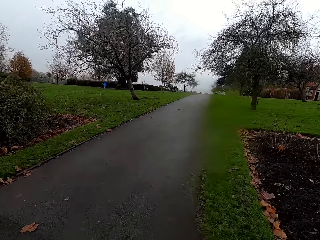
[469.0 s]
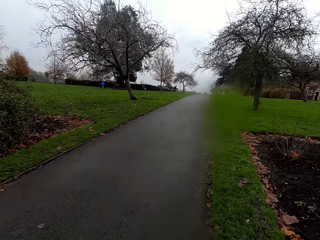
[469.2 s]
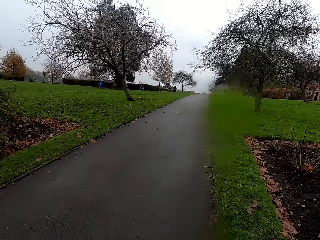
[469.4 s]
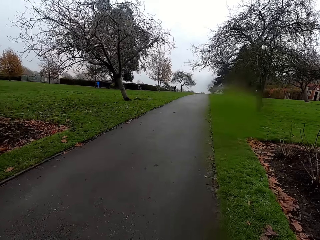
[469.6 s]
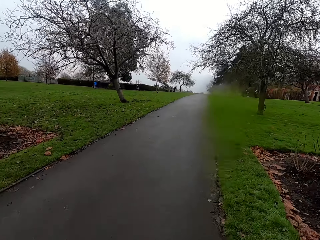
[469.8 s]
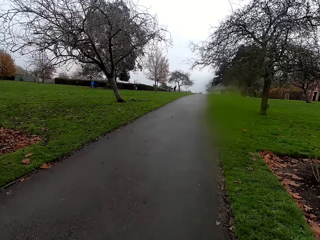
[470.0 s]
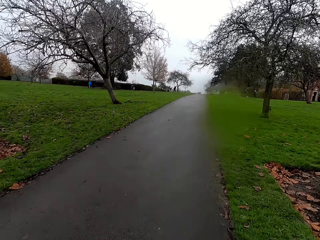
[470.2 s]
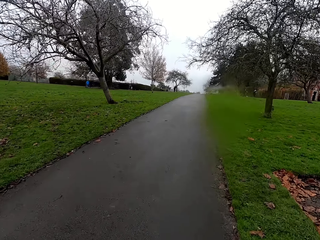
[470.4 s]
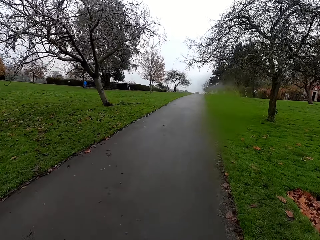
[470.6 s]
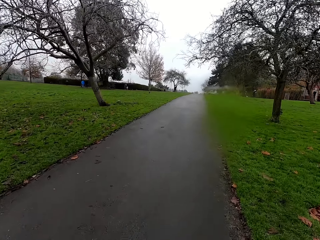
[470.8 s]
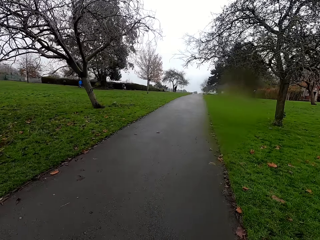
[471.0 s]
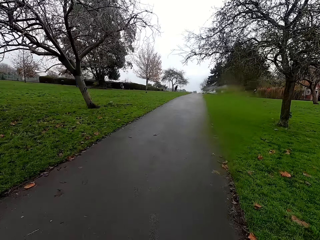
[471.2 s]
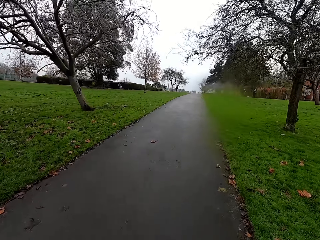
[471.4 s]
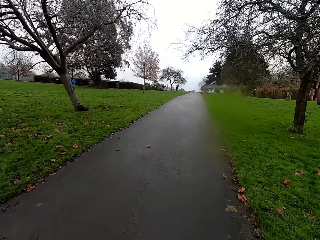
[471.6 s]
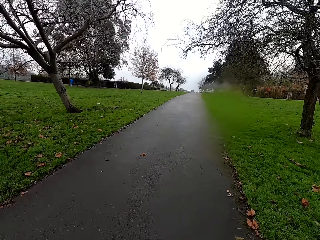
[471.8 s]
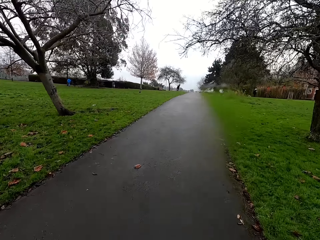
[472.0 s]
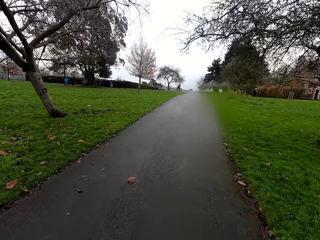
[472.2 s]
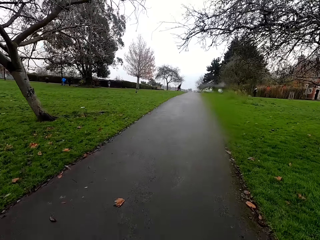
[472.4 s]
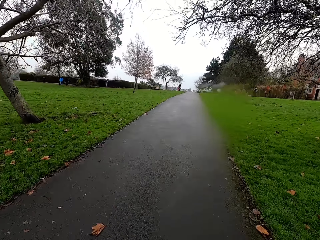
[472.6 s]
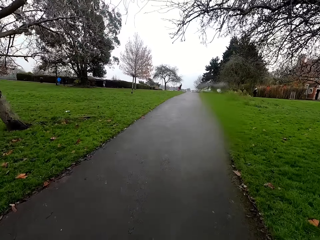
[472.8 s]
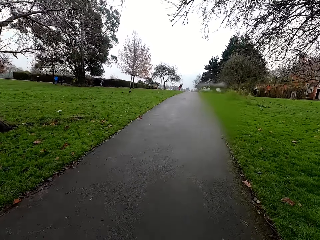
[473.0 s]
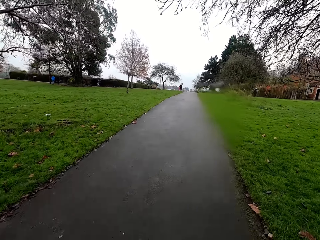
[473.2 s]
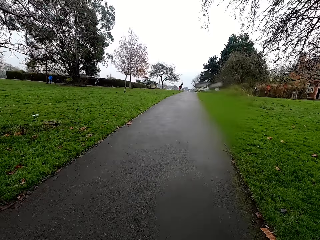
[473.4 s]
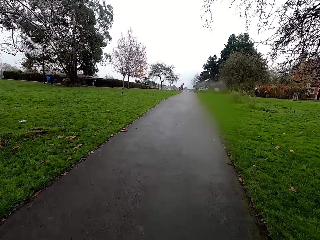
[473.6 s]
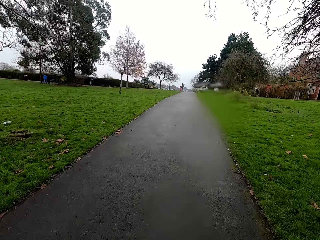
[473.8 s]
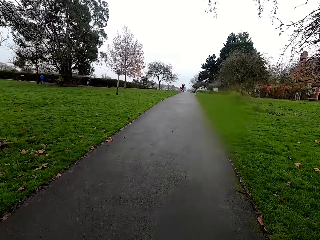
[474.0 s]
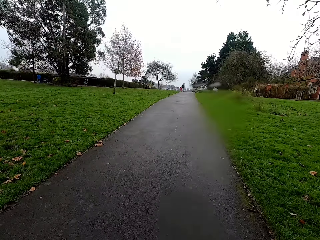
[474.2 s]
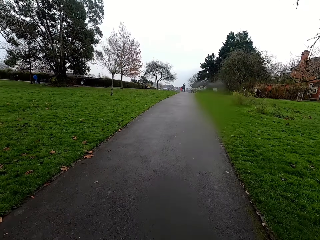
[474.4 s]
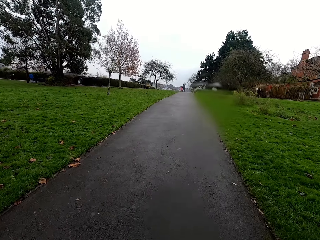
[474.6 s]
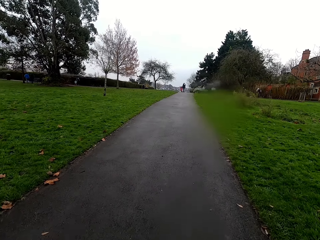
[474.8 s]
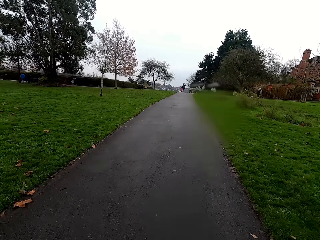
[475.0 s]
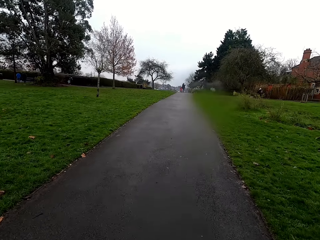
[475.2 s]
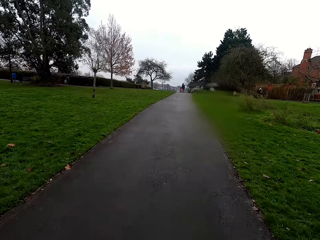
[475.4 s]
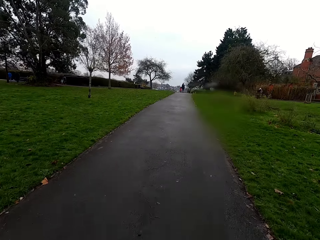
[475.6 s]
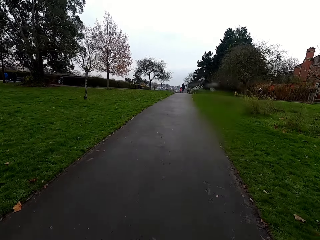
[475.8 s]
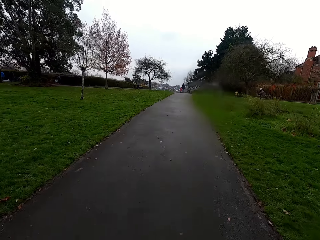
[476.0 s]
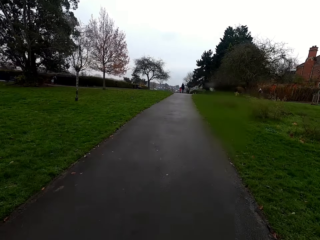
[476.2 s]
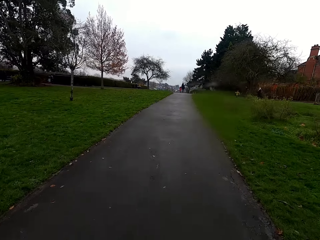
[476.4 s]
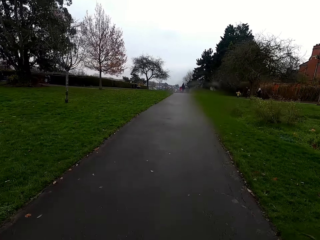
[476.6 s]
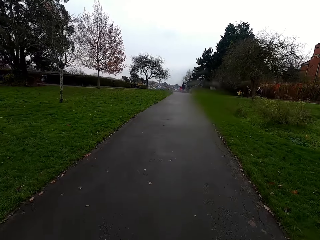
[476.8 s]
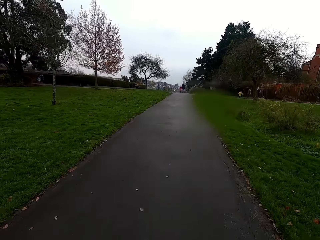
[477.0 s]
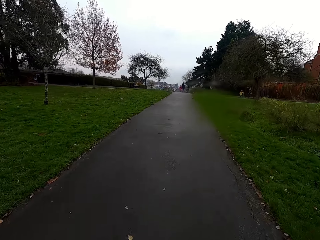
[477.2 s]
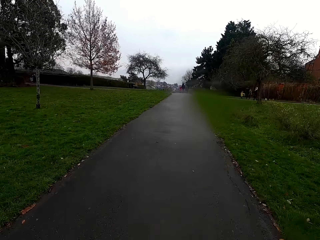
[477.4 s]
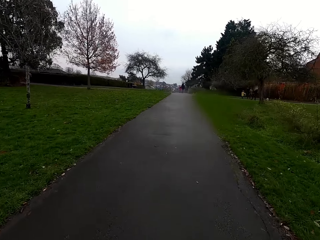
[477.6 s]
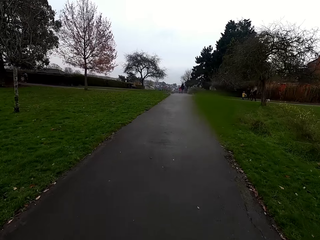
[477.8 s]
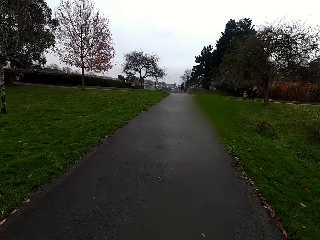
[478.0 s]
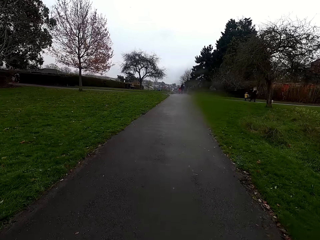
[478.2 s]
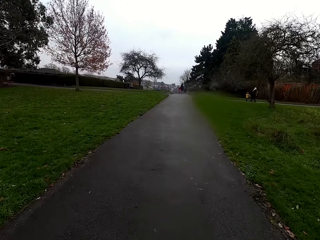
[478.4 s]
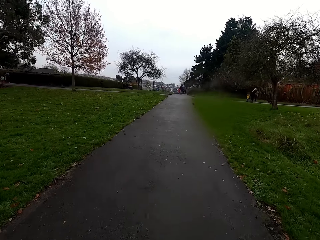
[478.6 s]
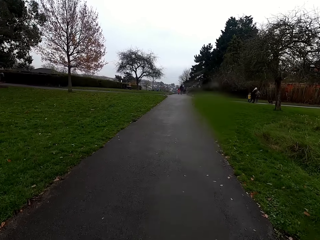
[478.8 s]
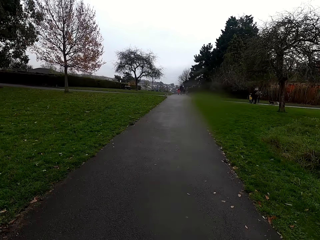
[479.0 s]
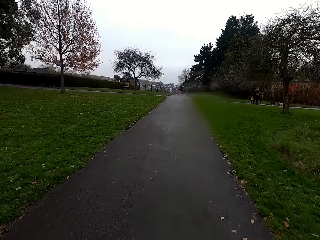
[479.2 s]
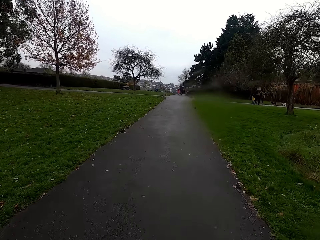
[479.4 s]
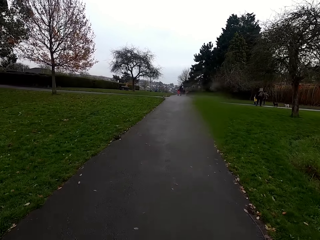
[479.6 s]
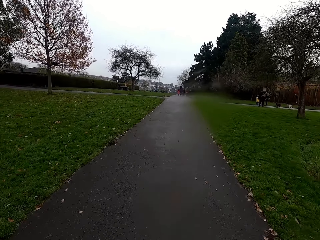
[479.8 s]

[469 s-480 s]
The camera wearer cycles on a murram road.

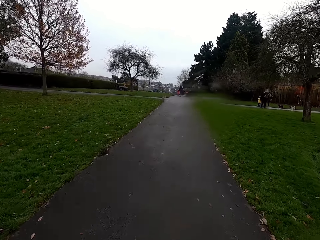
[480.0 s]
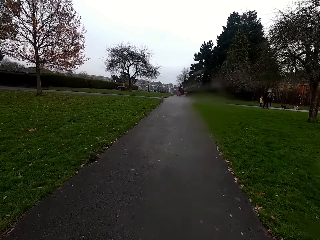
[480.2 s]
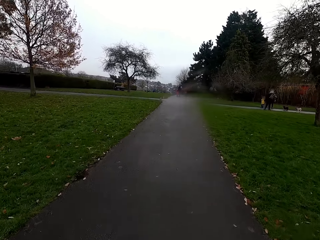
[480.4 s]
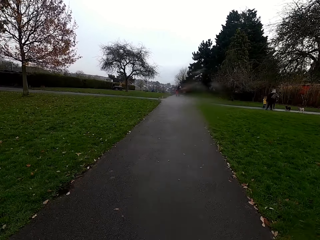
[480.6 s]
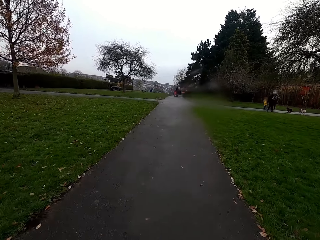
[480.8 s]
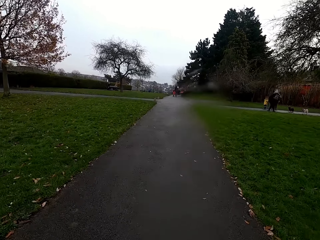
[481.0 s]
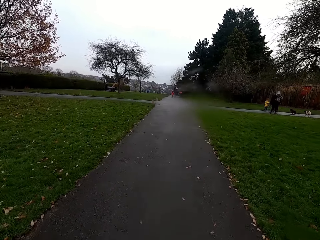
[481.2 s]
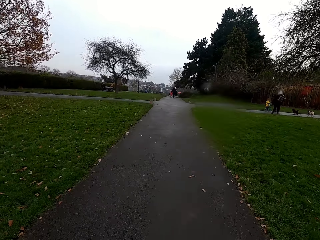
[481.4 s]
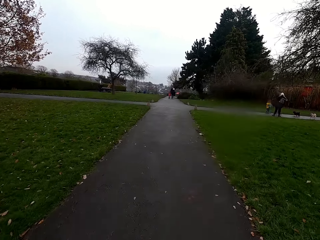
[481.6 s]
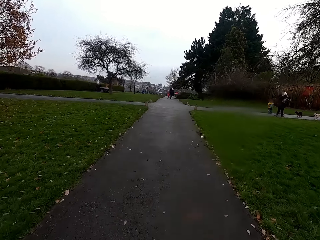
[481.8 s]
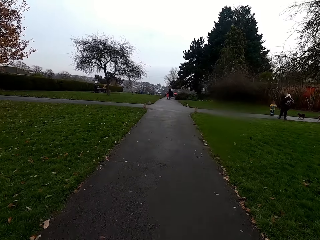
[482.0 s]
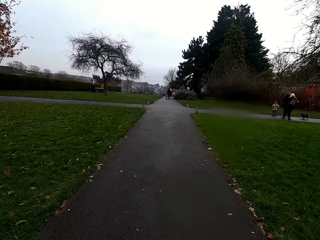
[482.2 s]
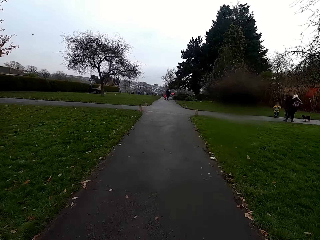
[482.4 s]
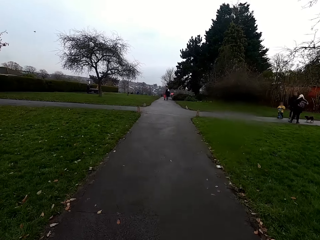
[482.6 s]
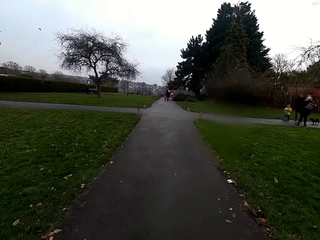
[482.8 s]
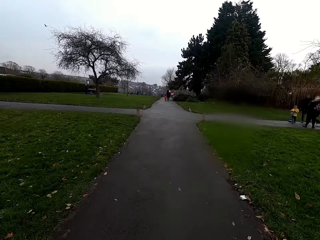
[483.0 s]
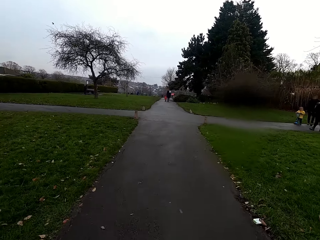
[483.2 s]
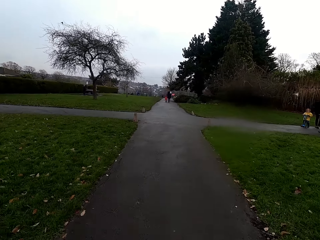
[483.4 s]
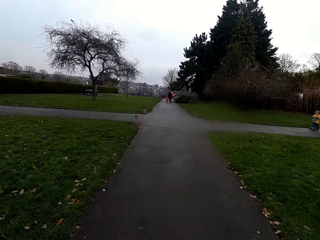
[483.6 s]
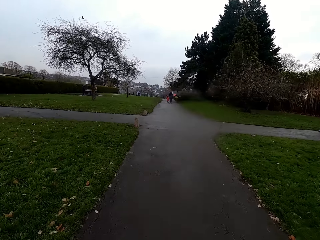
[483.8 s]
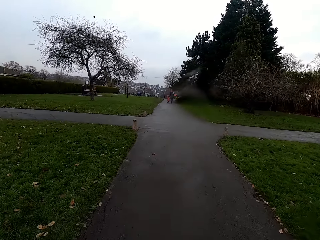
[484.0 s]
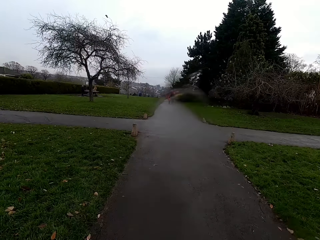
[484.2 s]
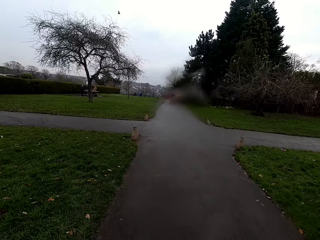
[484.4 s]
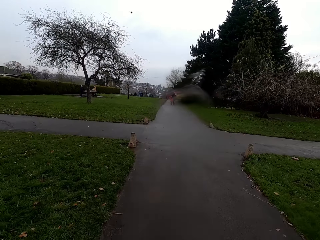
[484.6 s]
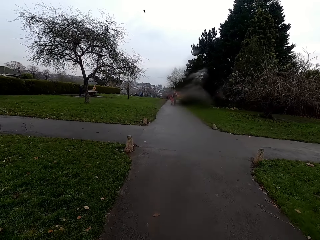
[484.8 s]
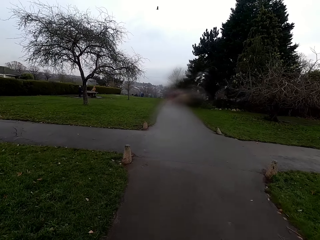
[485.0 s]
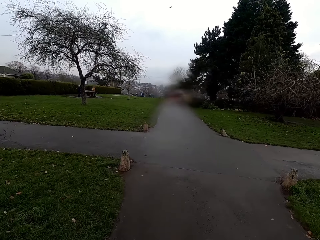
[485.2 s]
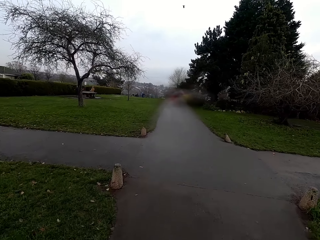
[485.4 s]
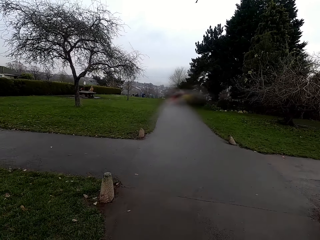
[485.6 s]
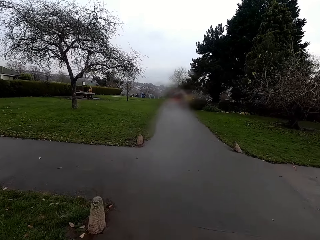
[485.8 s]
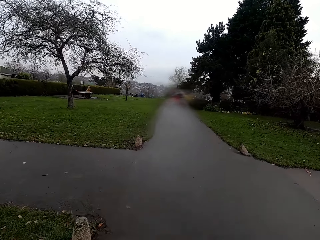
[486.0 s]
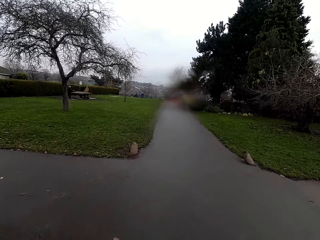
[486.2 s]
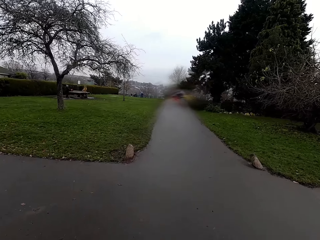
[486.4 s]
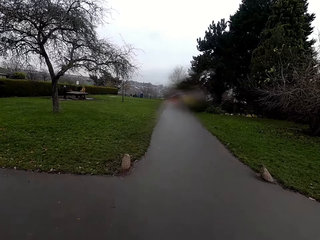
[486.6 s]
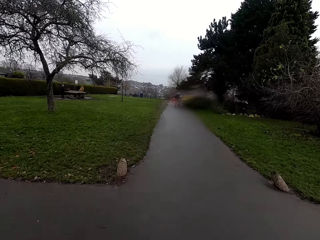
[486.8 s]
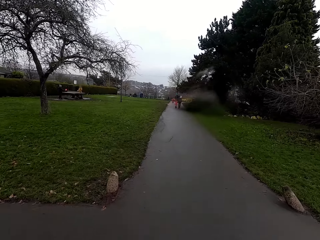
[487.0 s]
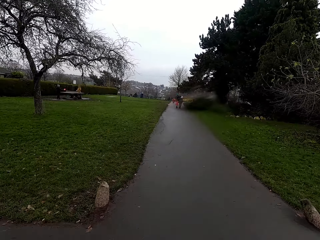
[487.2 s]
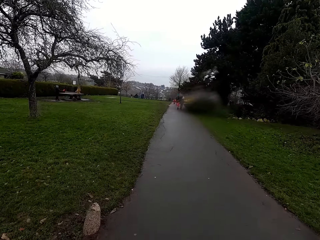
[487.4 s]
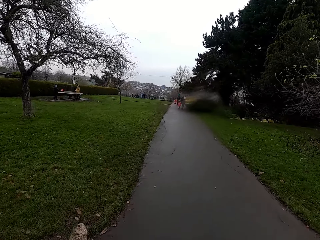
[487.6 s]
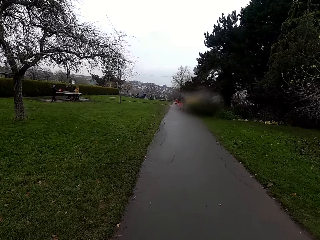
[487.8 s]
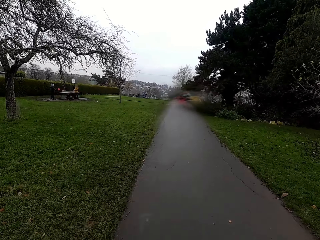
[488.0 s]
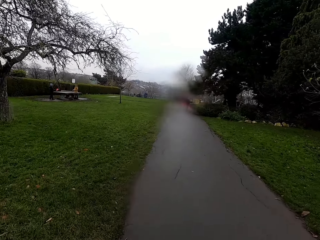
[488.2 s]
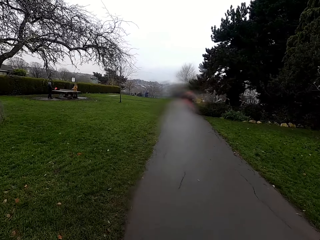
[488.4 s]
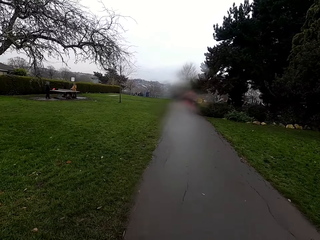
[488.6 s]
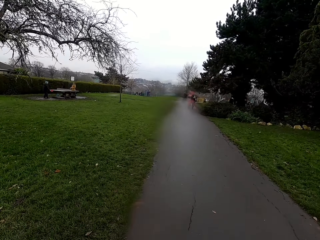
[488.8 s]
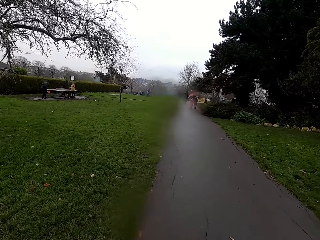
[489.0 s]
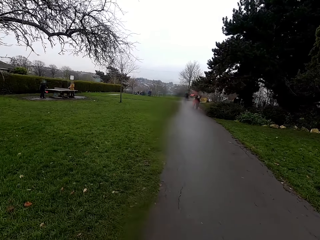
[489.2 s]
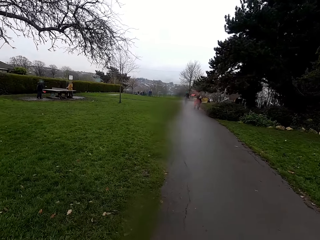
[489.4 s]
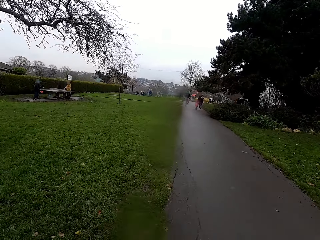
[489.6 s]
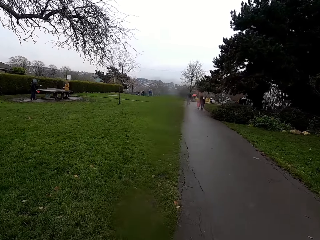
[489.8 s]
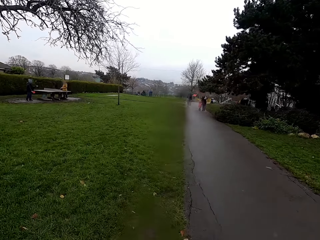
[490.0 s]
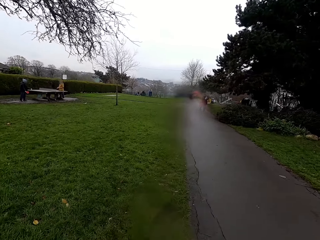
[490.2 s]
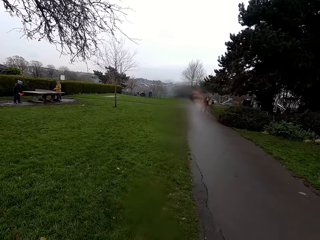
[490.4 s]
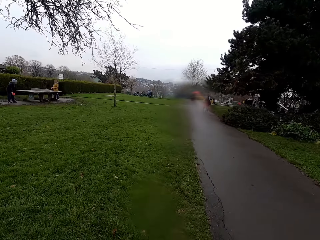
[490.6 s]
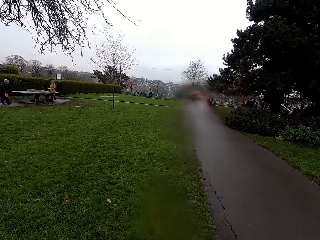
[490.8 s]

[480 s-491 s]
The camera wearer rides the bicycle towards a lawn. They ride the bicycle on the lawn.
